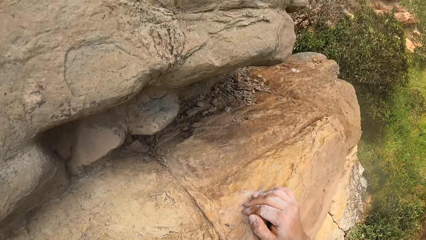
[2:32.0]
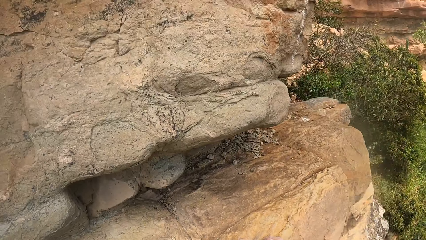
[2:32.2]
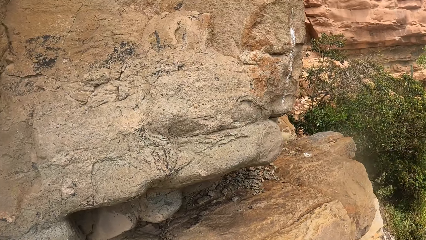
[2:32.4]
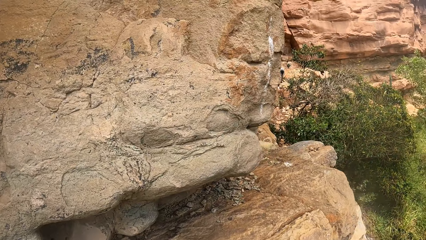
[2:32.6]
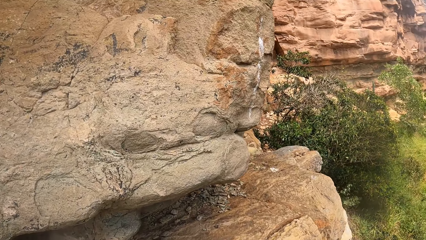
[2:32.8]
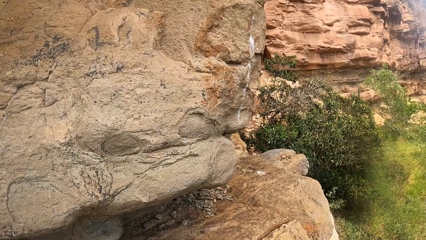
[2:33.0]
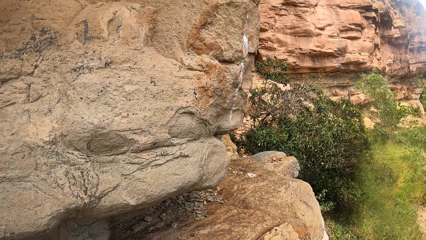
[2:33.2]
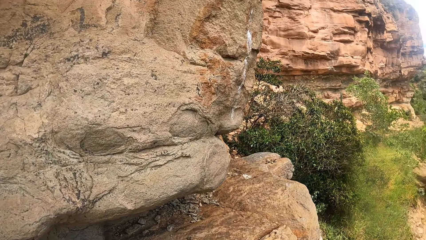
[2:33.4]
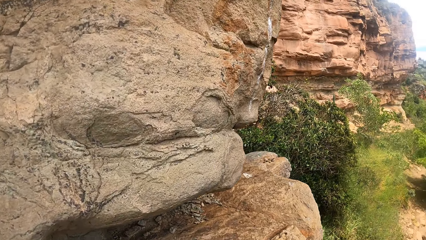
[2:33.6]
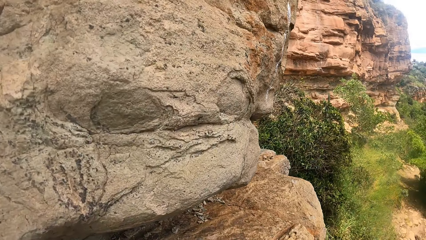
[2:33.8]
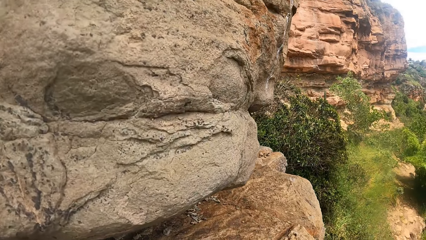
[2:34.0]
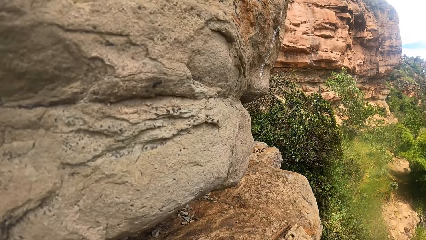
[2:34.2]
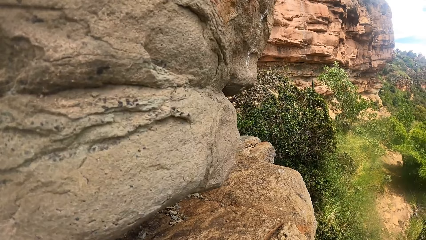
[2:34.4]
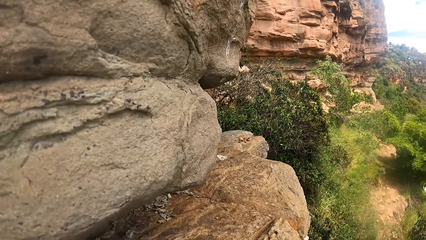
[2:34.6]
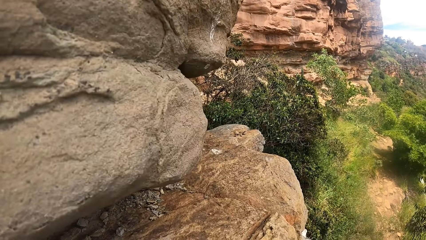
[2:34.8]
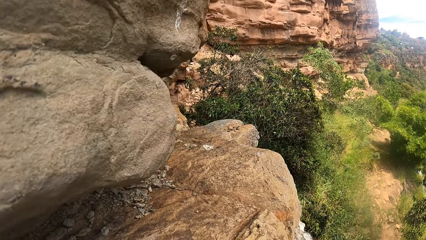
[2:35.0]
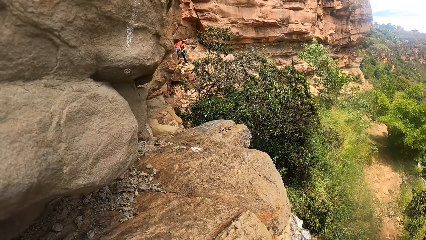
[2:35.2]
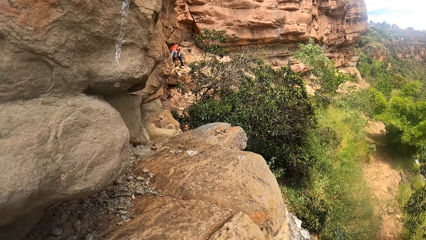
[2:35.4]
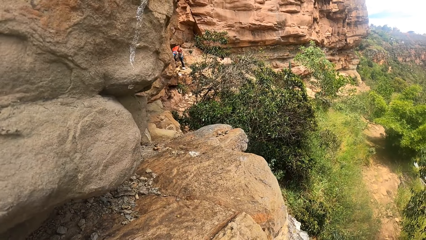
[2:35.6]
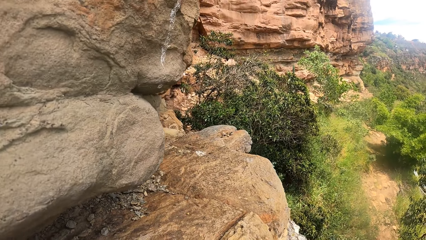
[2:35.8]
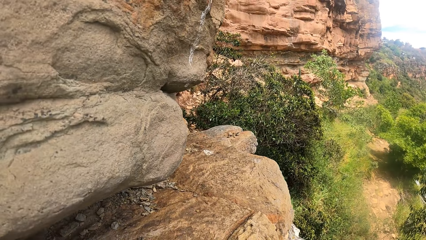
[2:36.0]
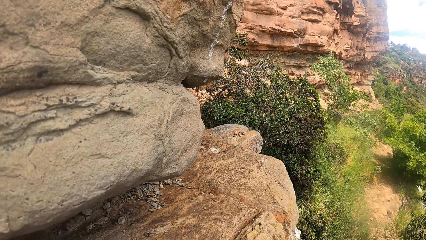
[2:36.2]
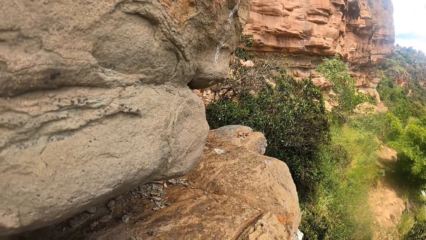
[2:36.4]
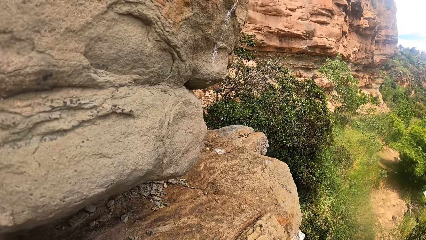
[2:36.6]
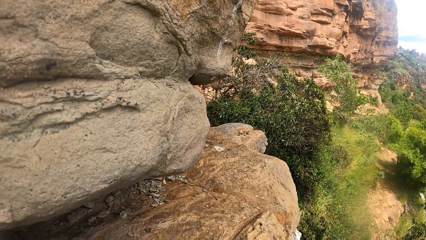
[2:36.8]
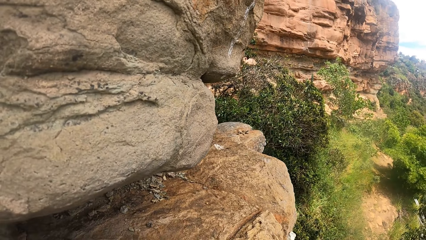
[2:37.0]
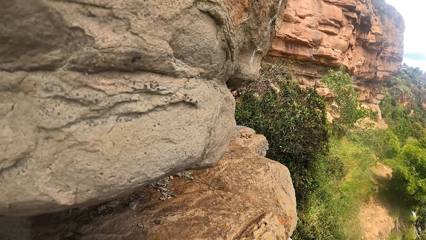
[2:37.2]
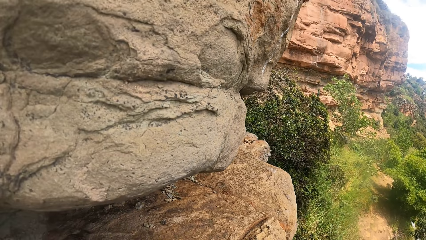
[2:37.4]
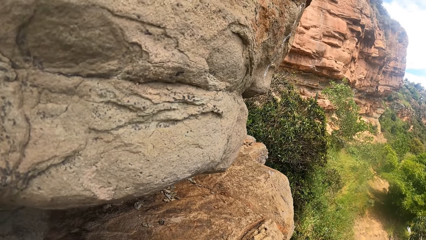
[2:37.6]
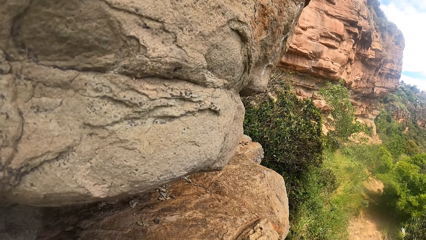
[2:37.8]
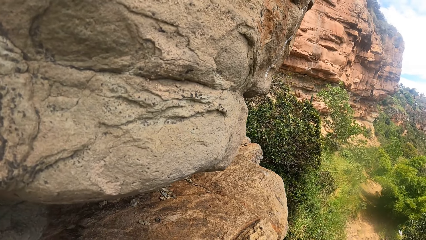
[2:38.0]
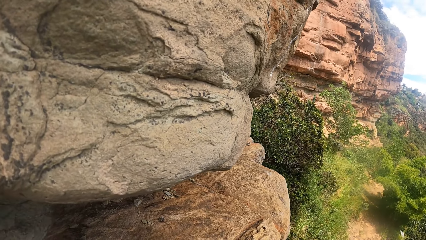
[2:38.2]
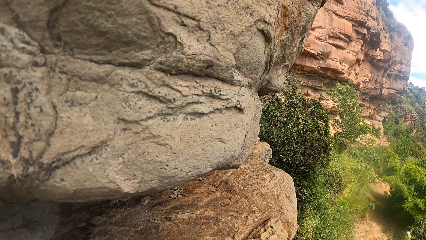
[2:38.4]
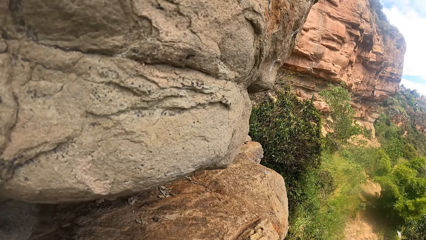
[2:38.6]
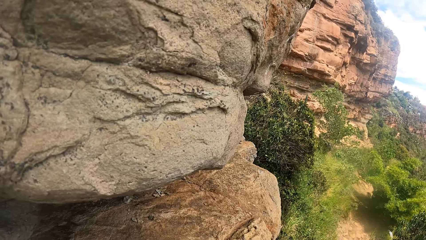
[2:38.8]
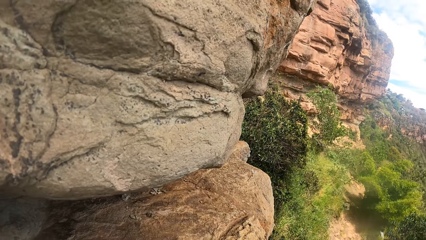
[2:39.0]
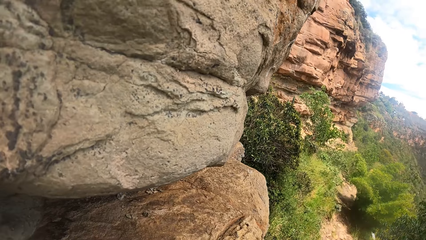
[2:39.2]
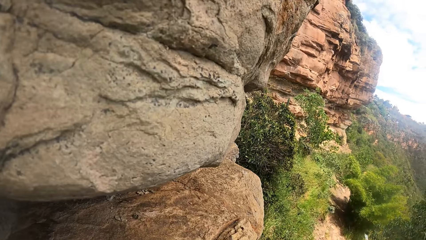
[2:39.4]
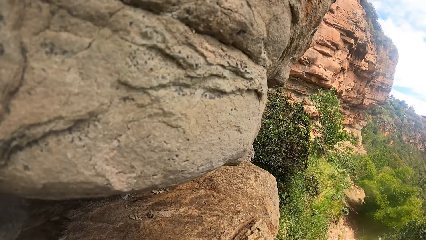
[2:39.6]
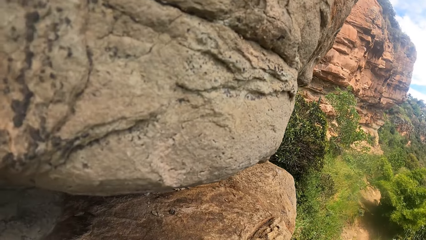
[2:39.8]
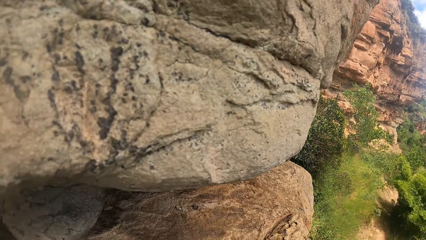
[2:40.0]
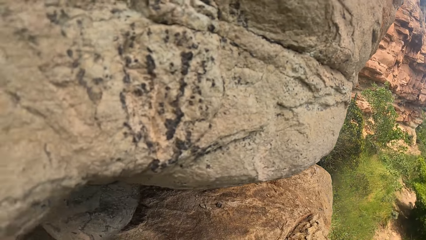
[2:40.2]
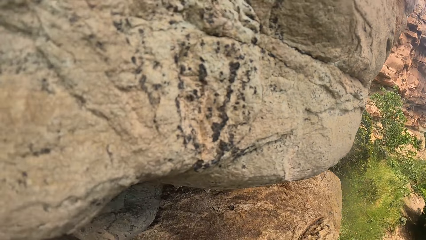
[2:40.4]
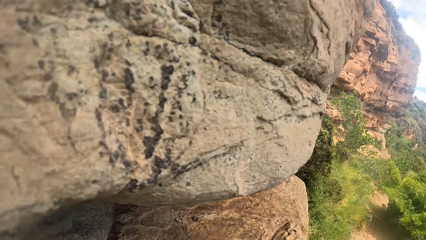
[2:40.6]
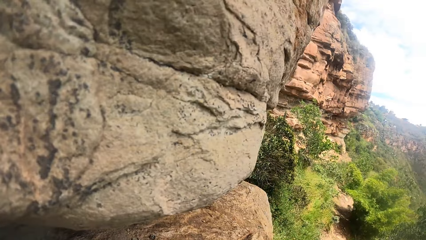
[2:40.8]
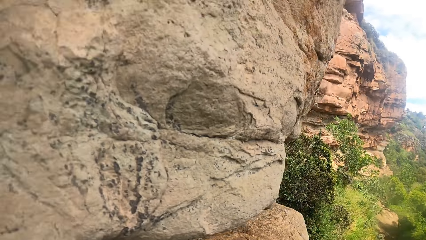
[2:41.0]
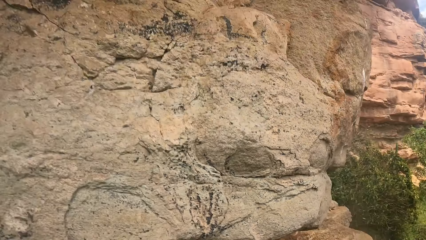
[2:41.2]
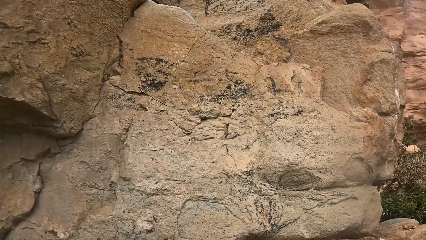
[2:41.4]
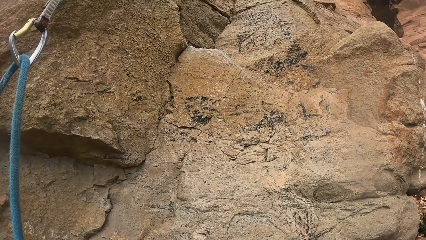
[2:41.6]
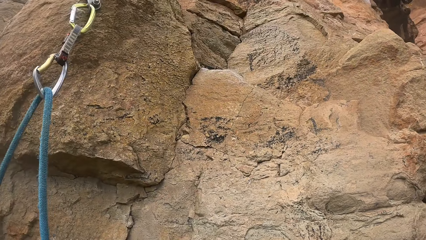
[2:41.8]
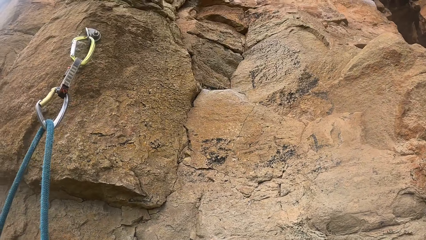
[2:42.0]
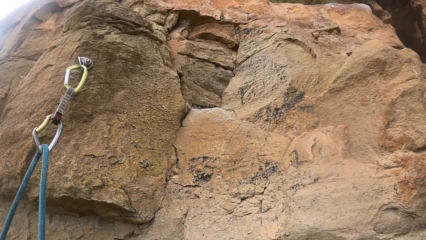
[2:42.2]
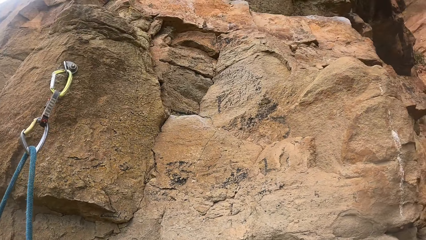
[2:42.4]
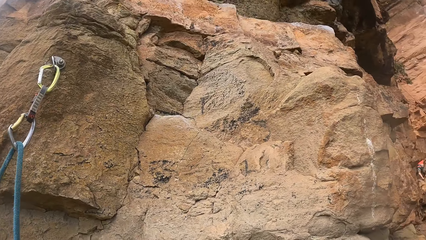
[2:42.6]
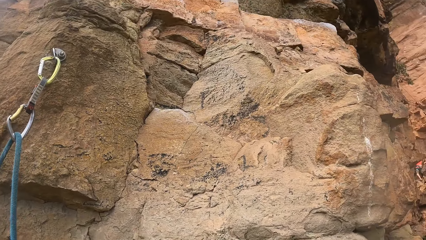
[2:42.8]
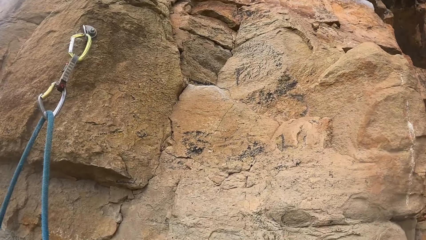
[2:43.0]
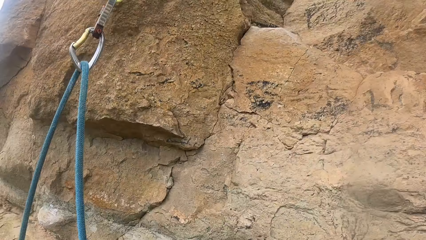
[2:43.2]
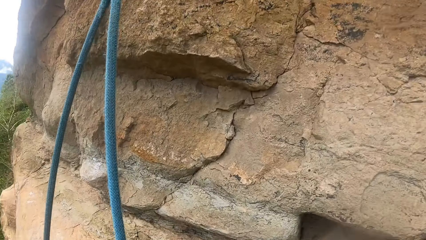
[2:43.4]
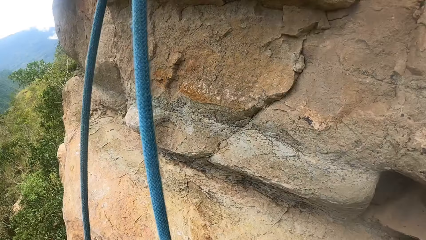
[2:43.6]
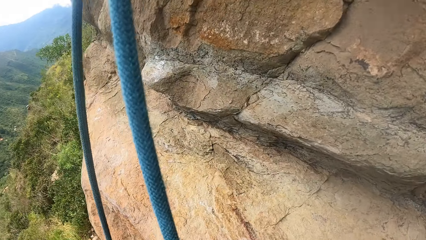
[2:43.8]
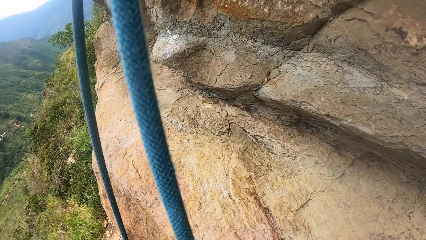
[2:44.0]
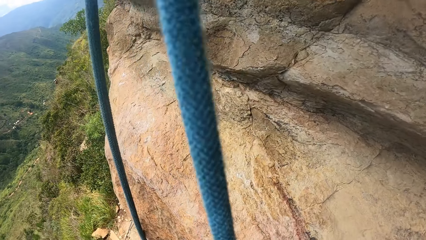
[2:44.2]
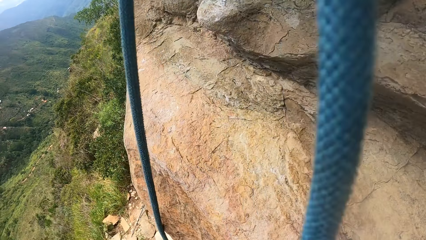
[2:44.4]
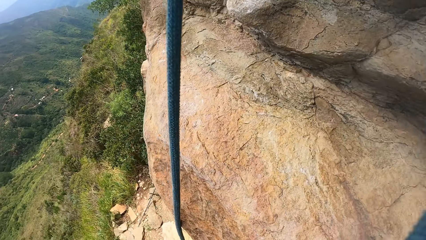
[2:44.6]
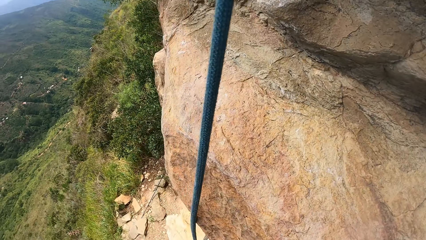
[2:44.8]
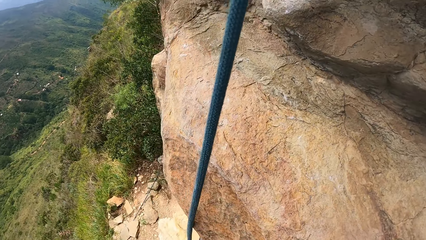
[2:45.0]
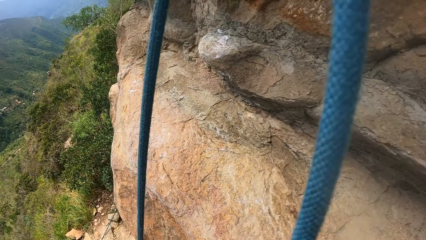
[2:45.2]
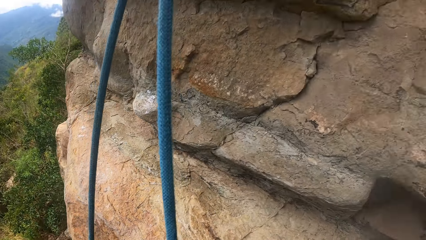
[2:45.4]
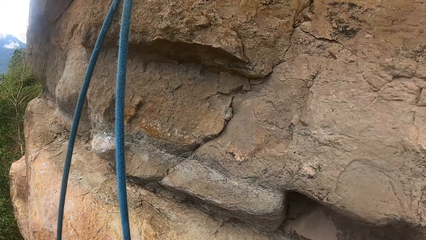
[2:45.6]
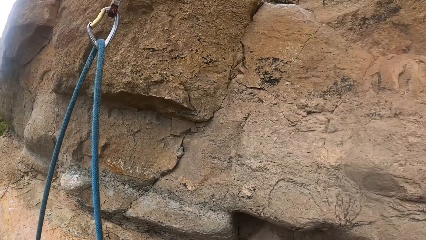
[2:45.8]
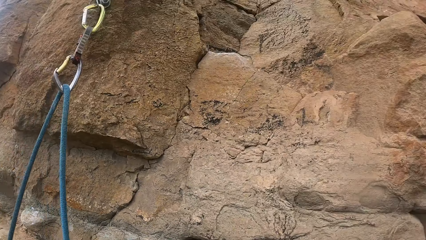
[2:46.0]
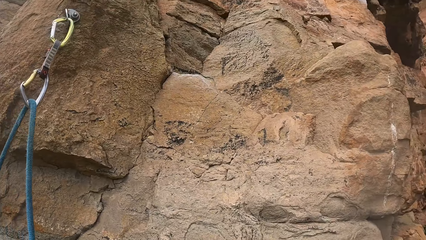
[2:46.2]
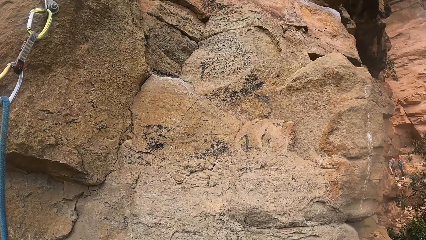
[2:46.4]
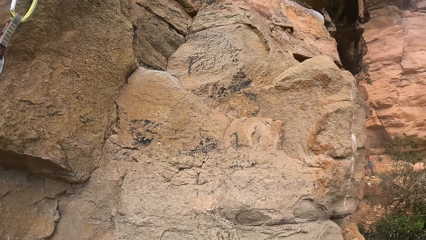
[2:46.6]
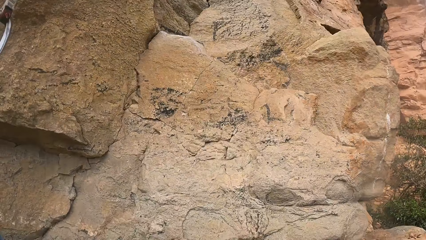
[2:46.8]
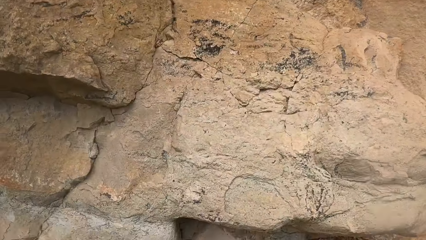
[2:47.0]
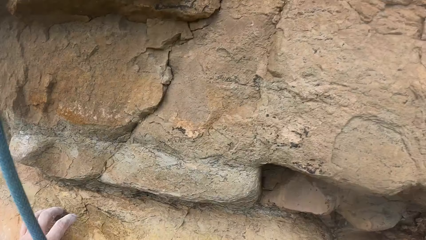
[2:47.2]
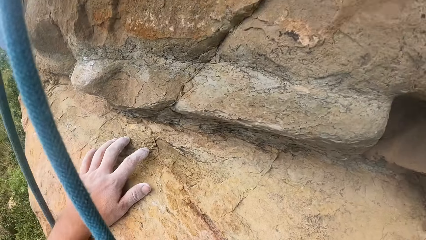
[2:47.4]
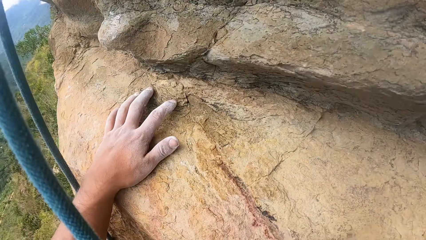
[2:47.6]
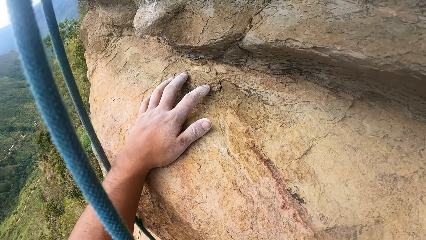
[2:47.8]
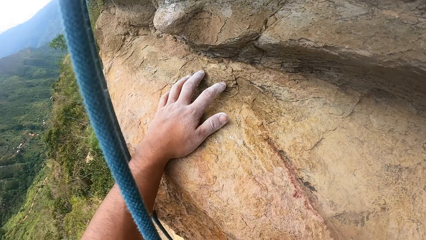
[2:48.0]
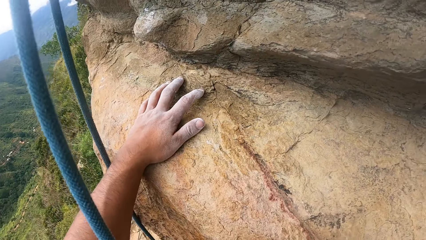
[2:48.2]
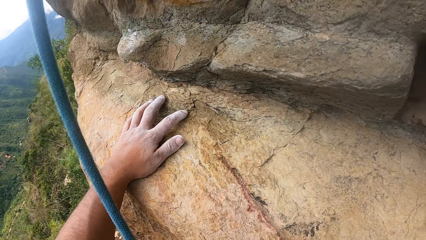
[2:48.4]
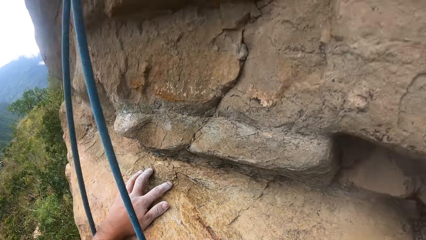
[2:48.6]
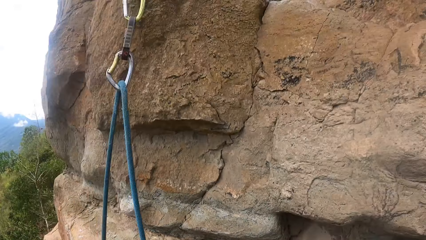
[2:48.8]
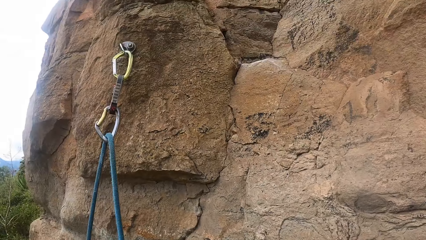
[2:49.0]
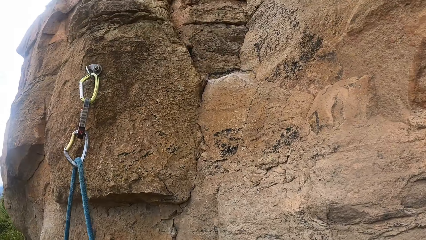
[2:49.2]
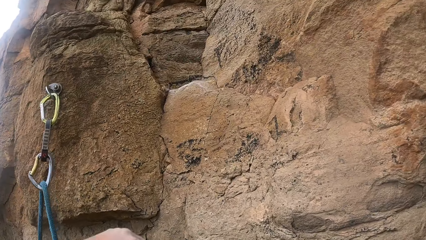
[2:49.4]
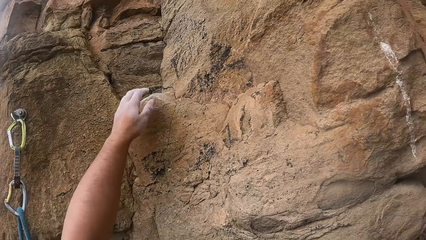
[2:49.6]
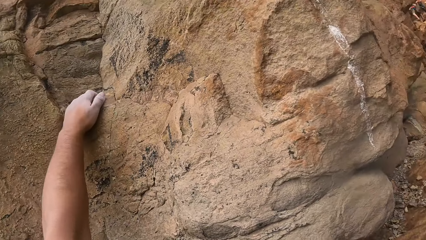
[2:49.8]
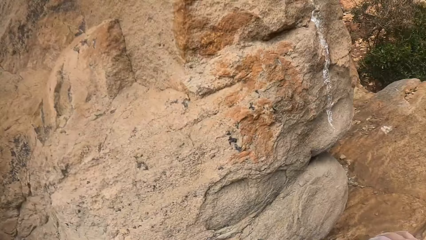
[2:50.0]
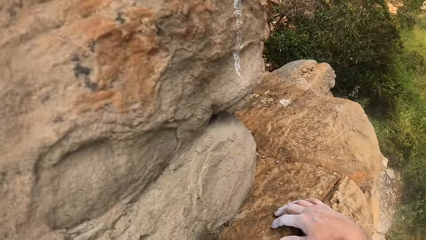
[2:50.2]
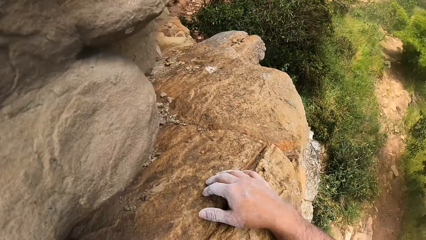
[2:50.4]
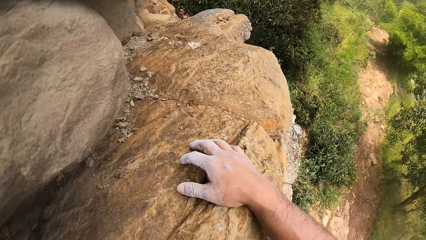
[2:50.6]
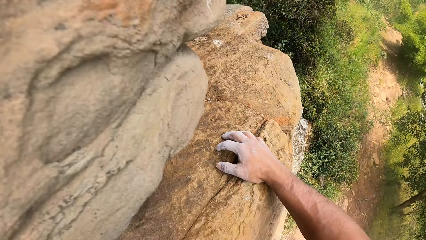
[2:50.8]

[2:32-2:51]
The camera wearer looks up a rock. They look down around the rock. They look at a trad on the rock. They look away in the horizon. They look up the rock. They look down around the rock. They look at the trad on the rock. They grasp the rock with the left hand. They look around.
